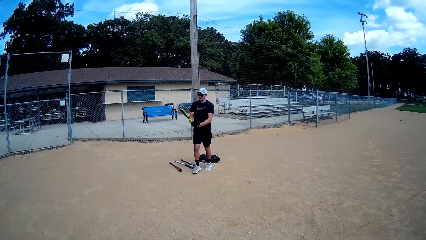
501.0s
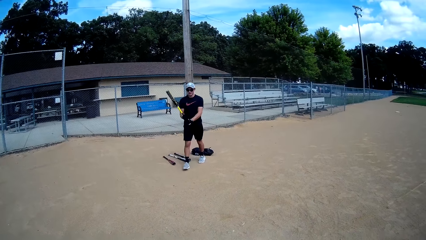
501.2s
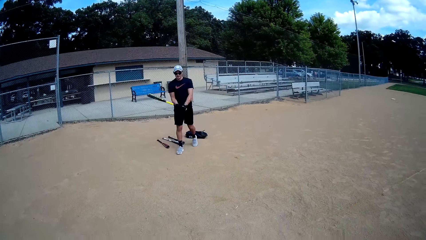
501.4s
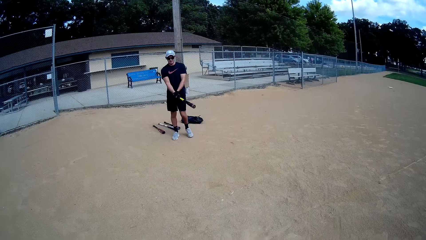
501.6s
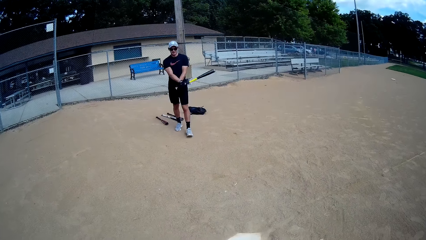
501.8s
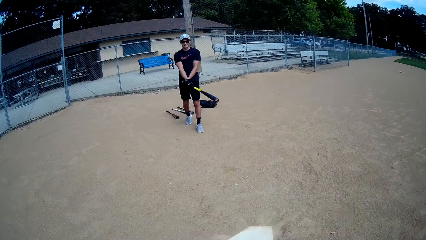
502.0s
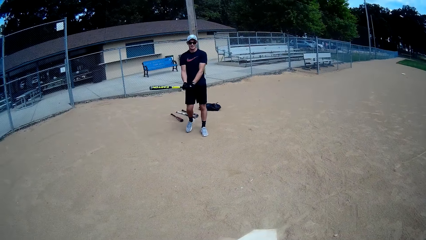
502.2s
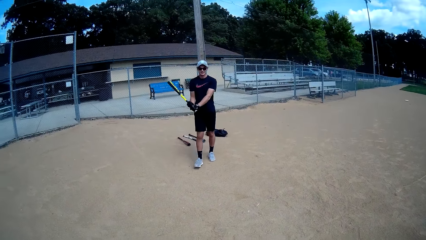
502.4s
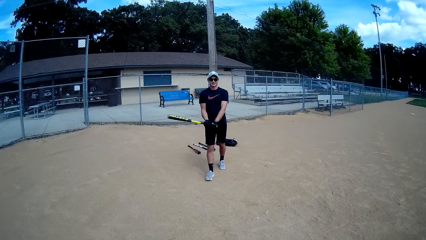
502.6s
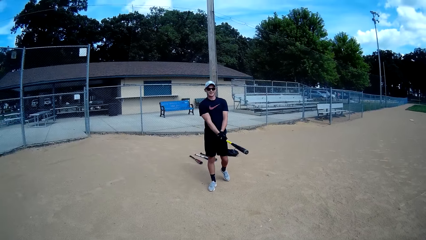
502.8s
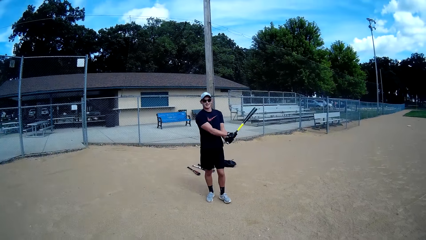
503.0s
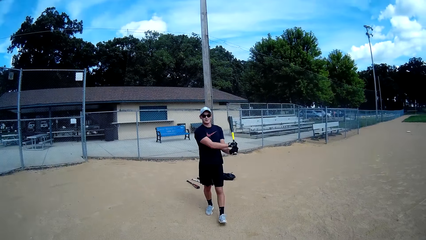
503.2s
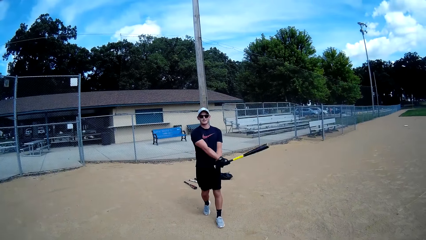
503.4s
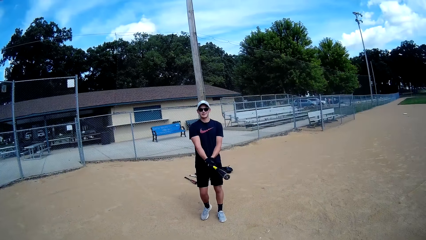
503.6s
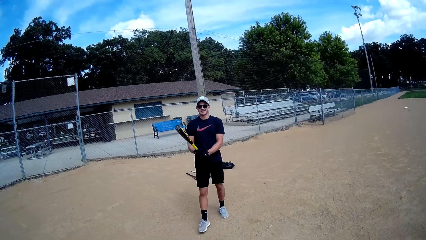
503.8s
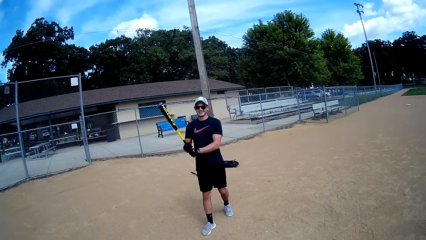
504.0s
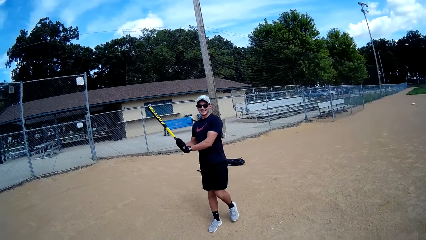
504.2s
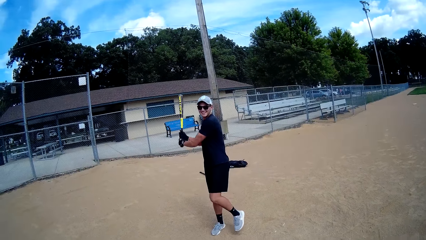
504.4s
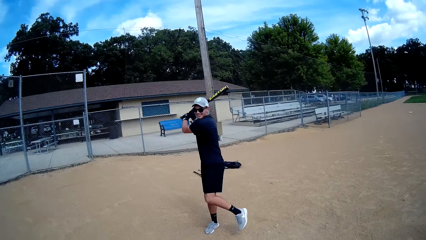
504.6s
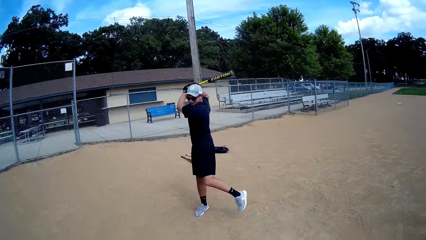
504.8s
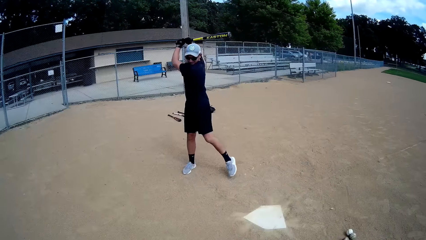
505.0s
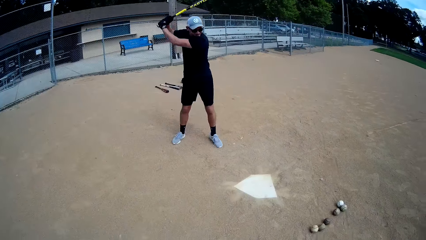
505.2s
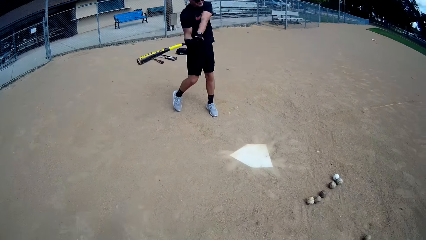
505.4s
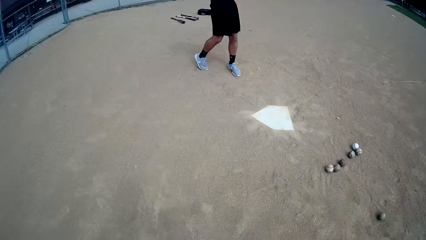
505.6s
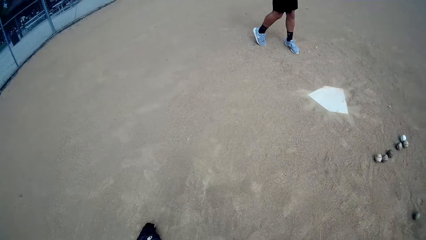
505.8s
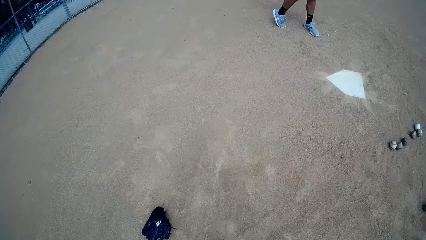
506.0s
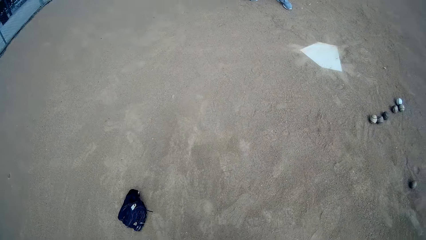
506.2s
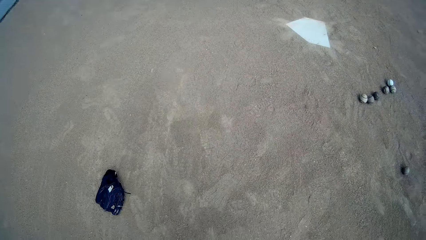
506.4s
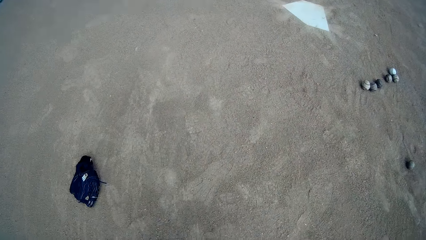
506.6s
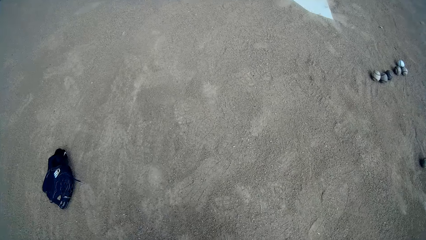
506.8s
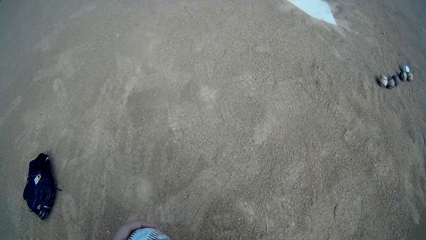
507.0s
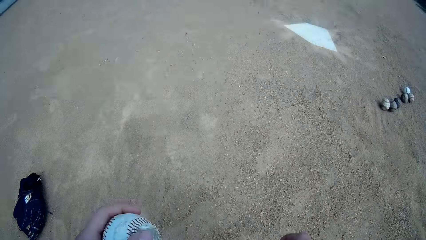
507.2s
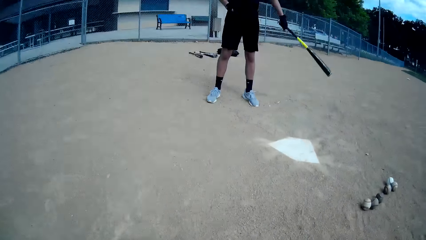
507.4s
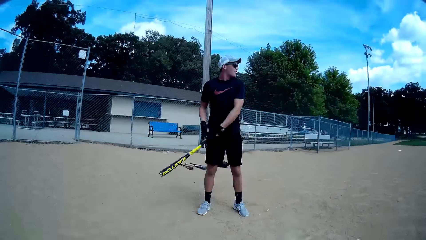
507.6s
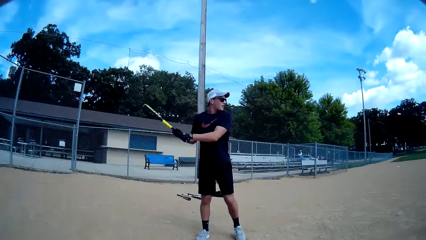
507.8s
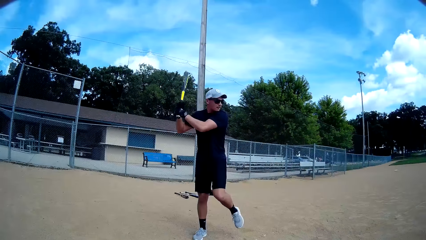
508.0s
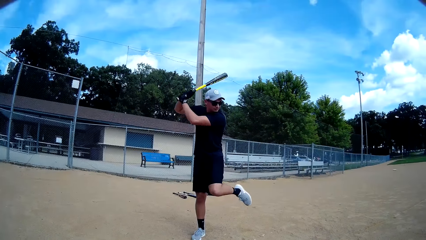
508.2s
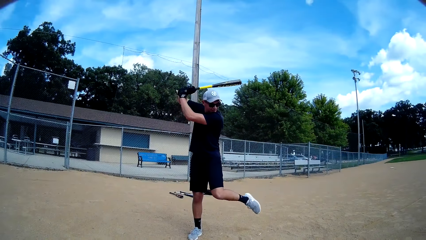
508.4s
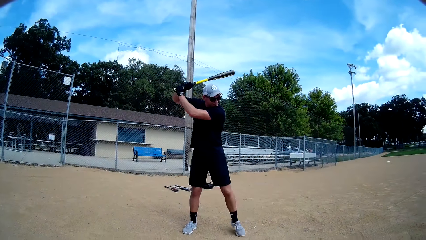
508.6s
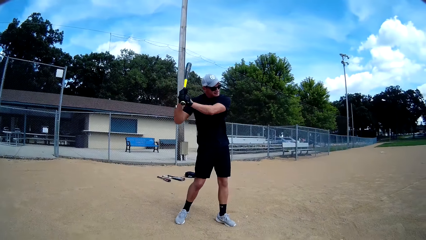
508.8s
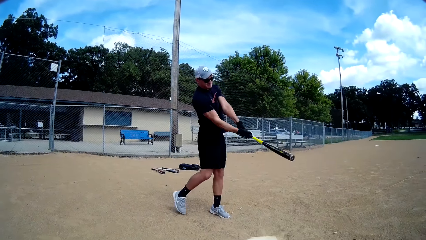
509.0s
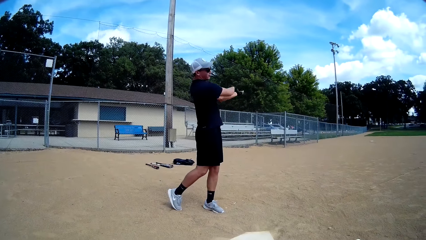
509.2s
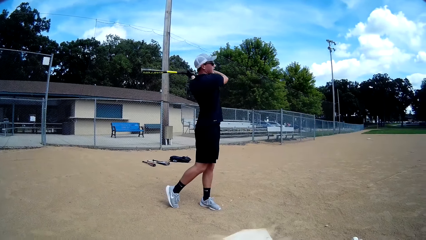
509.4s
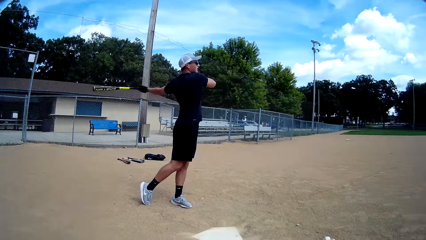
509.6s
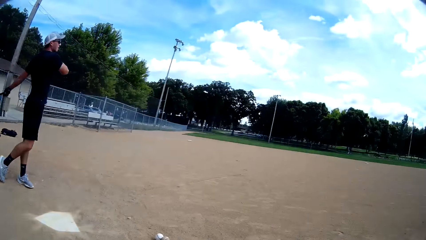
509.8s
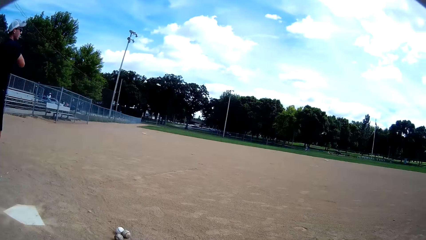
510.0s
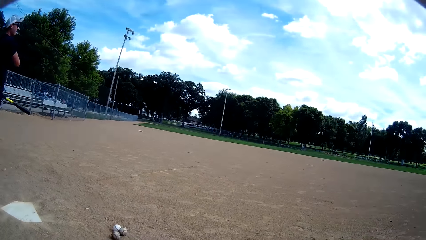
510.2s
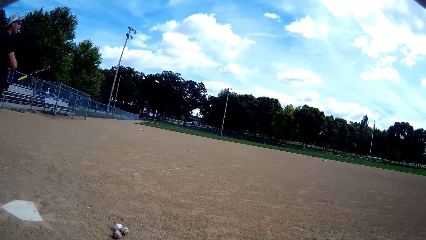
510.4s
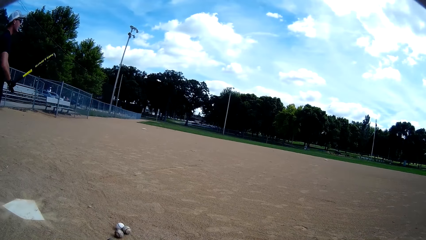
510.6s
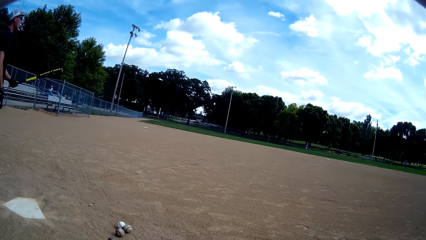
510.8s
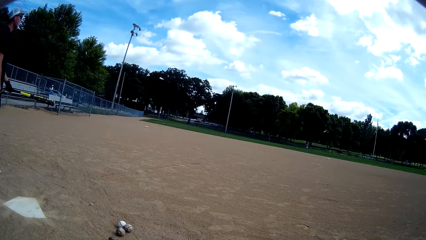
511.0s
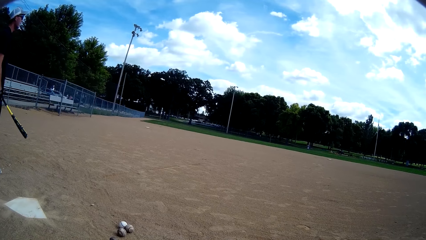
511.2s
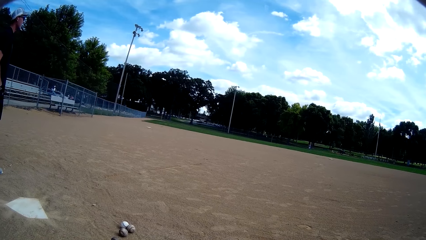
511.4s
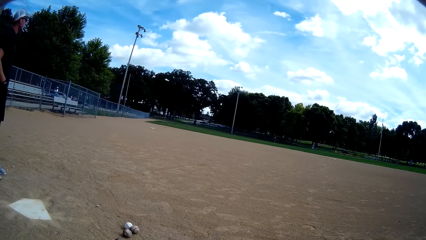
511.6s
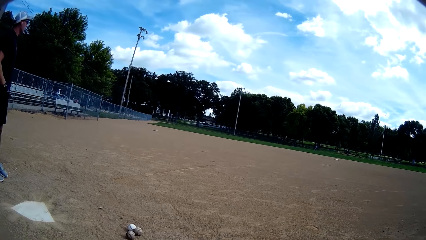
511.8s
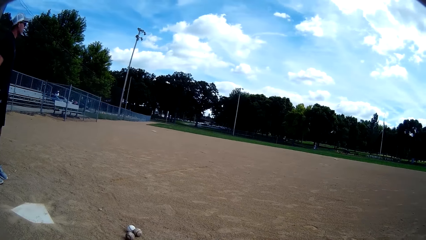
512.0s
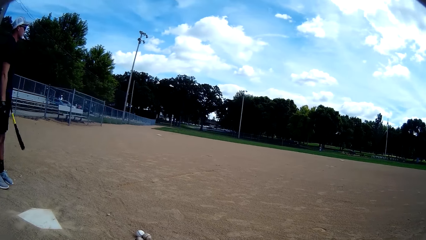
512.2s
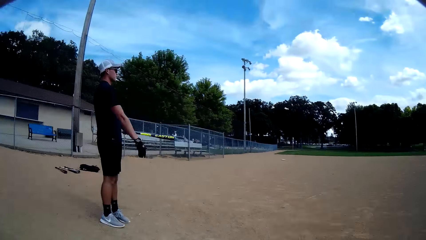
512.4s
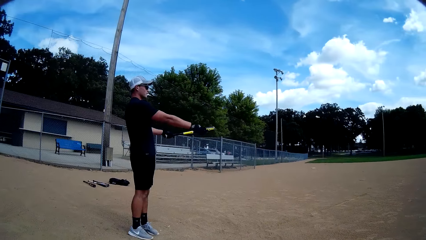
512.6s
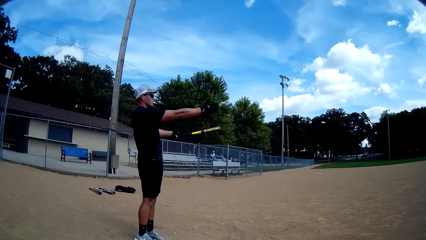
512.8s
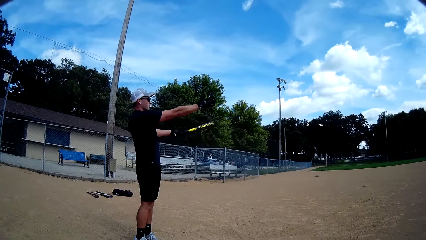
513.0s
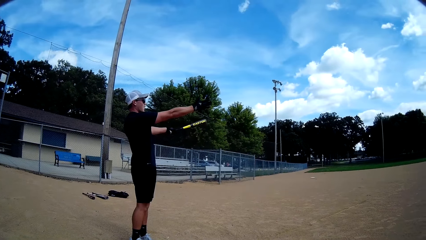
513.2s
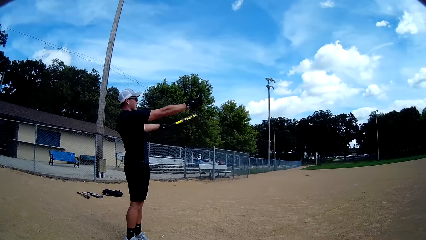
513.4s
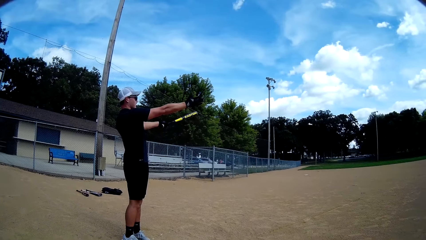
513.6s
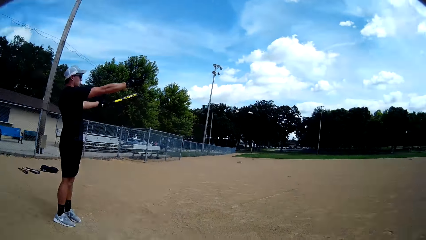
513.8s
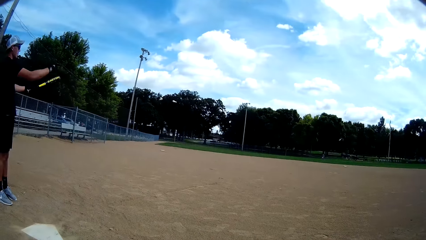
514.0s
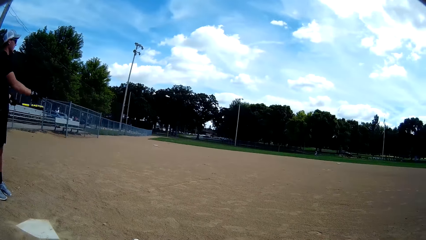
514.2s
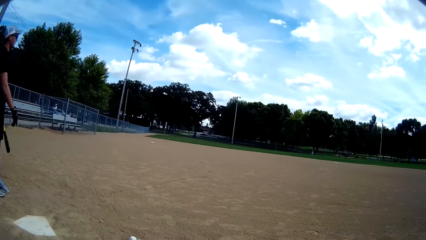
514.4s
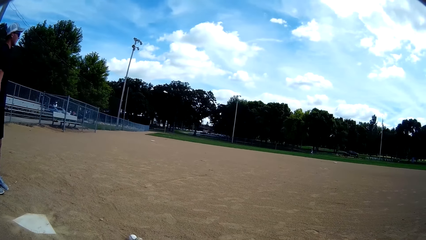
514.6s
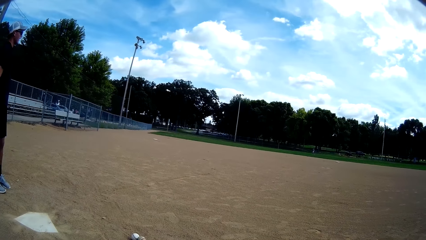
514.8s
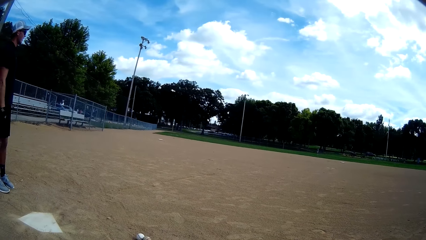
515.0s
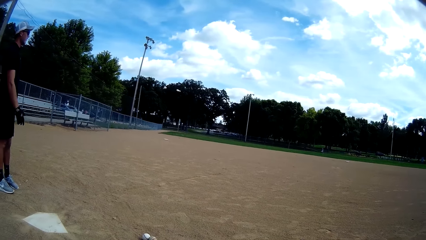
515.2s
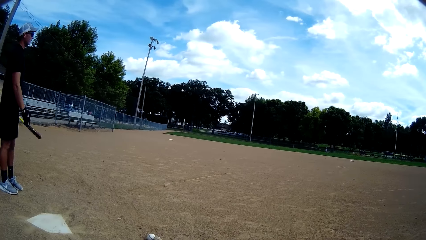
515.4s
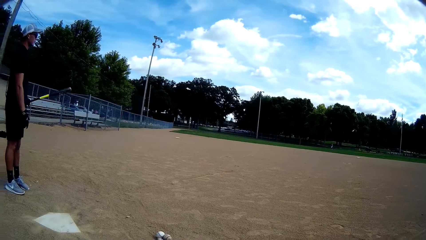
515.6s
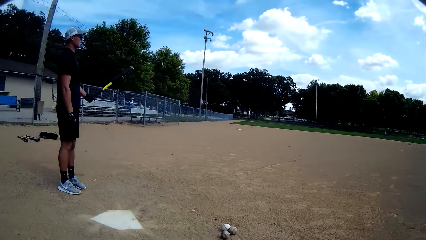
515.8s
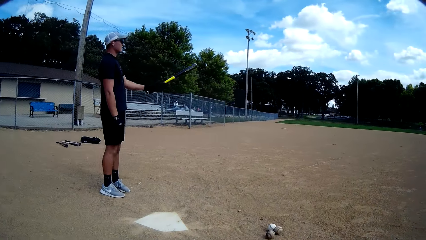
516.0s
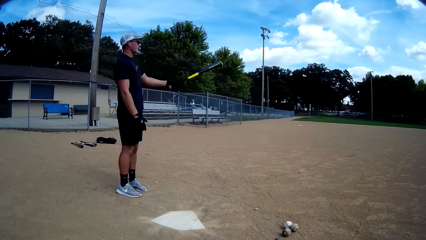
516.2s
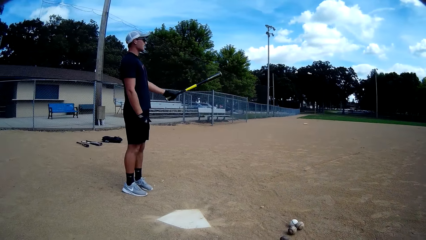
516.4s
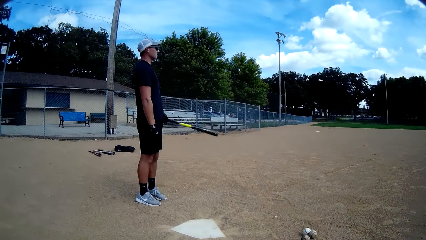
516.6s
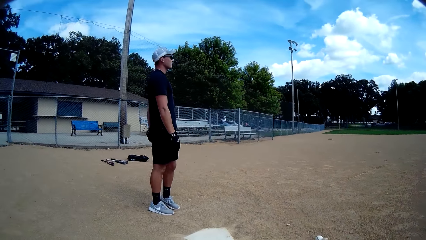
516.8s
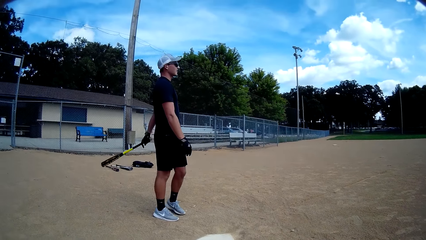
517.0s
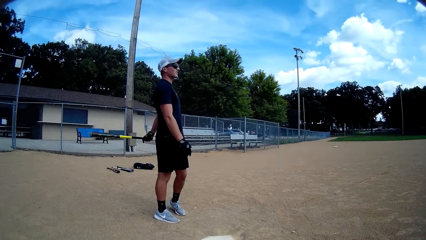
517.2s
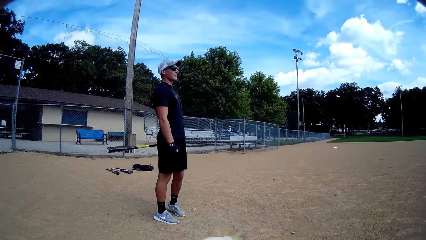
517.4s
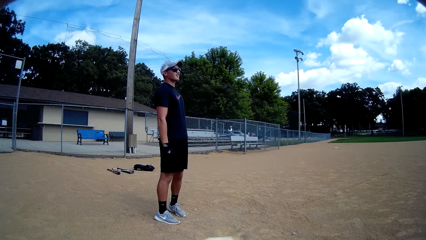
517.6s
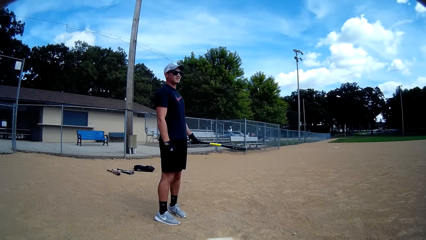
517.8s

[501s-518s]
A man walks around. The man swings the bat or stick in his hands. He moves the stick. He lifts the hands. The man interacts with another man. The first man lifts the hand.
